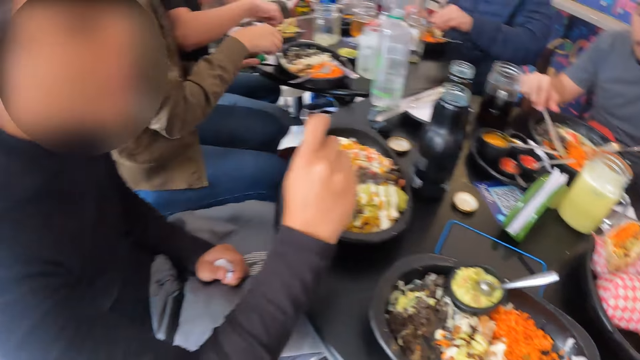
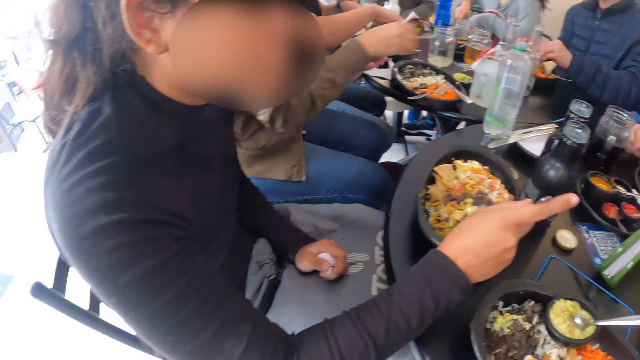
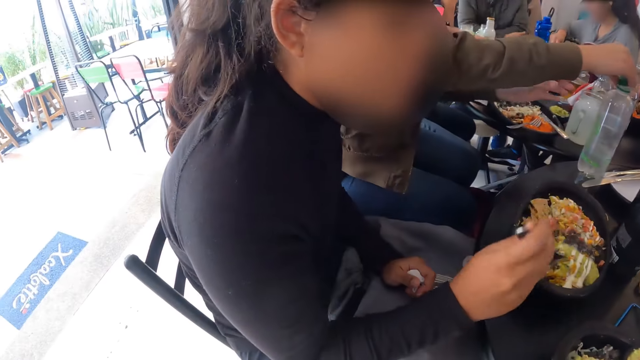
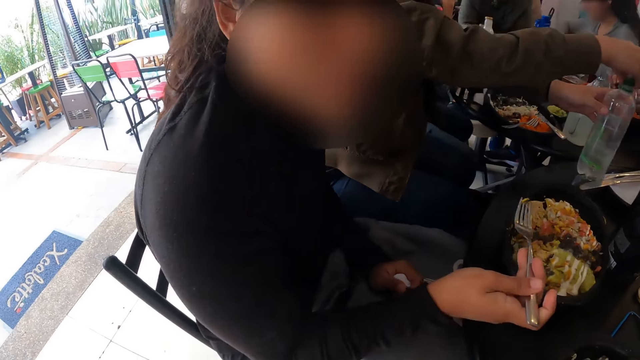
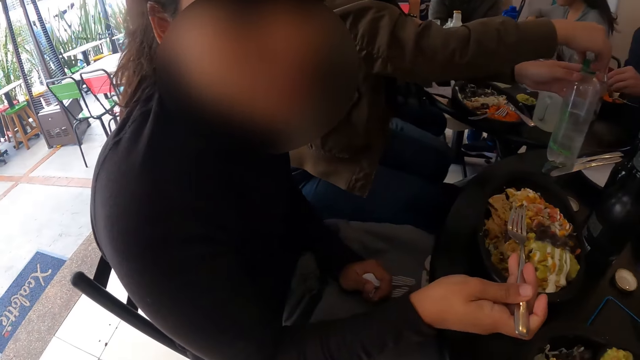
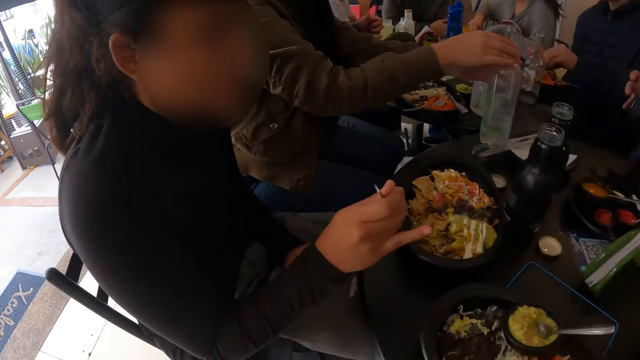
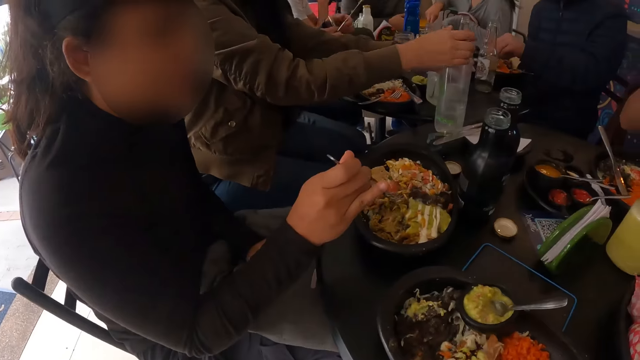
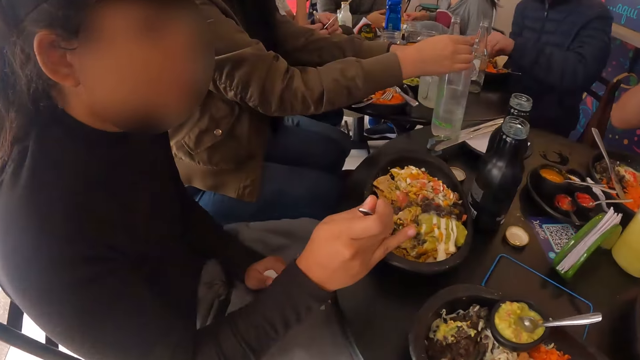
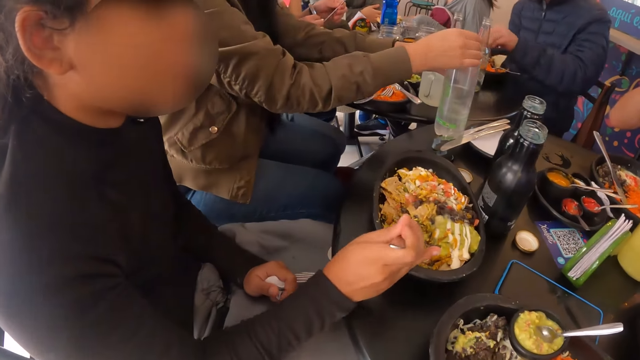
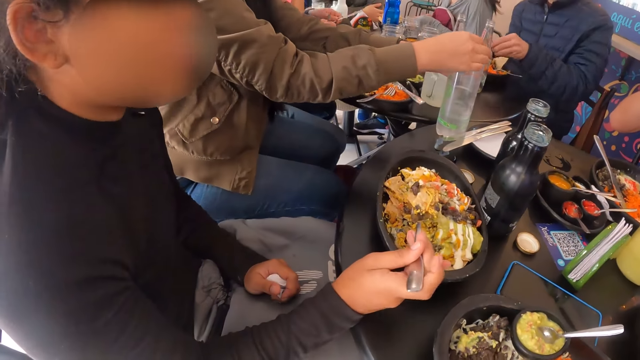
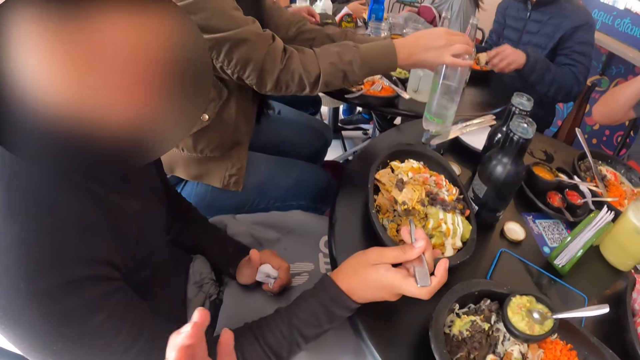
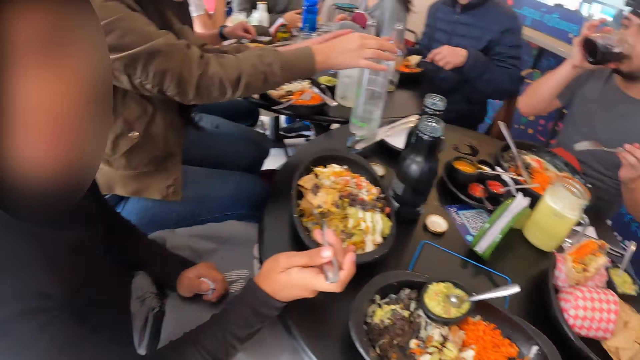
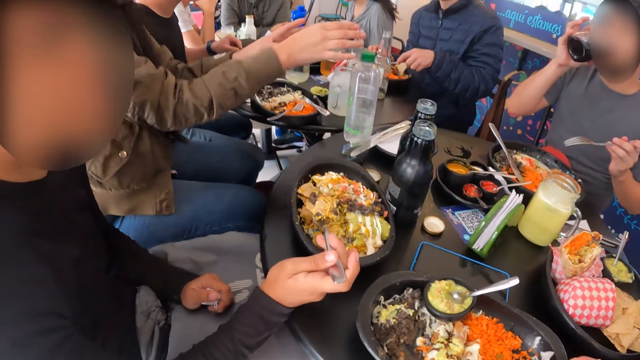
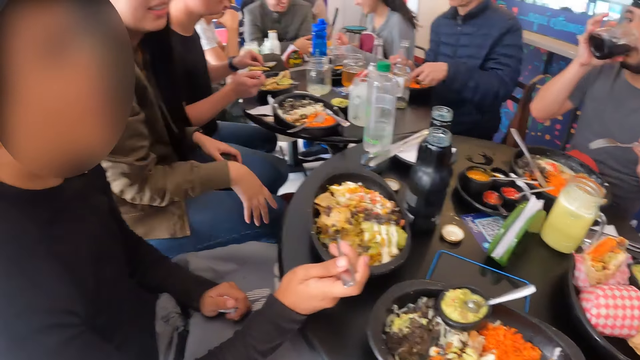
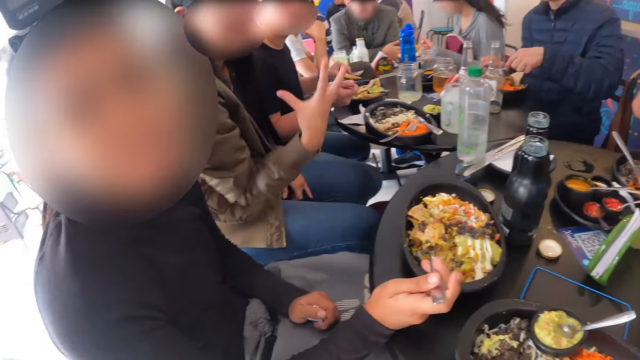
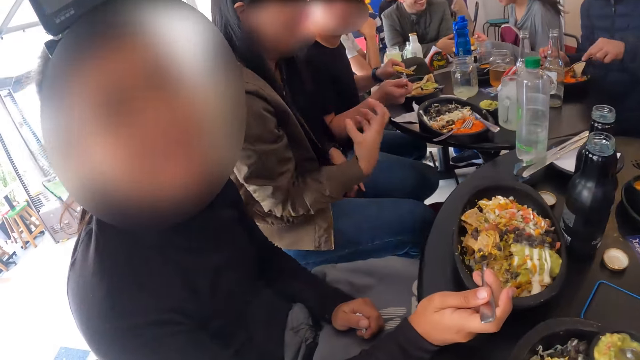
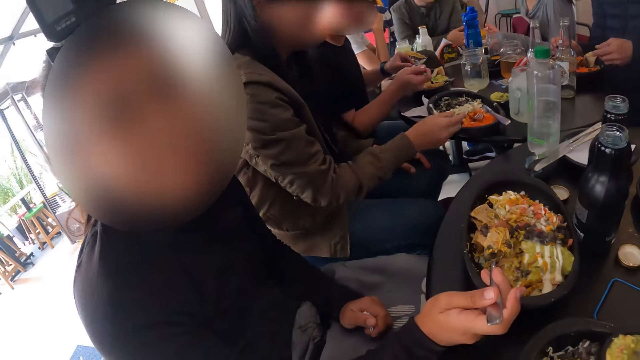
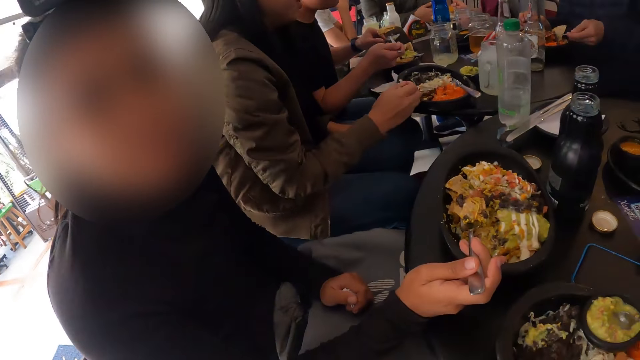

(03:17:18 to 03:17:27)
The man drops the knife in his right hand in the plate on the table. The camera wearer dialogues with the man. The man picks up the cup on the table with his right hand and drinks from the cup in his right hand.

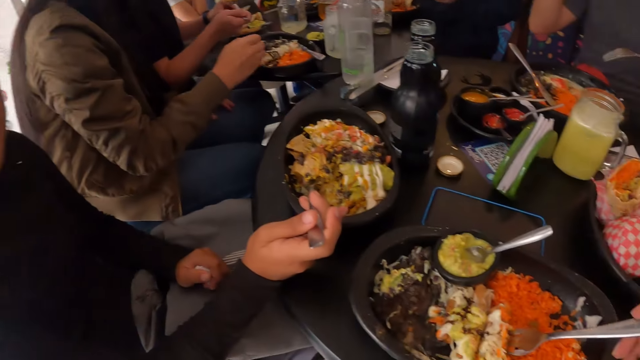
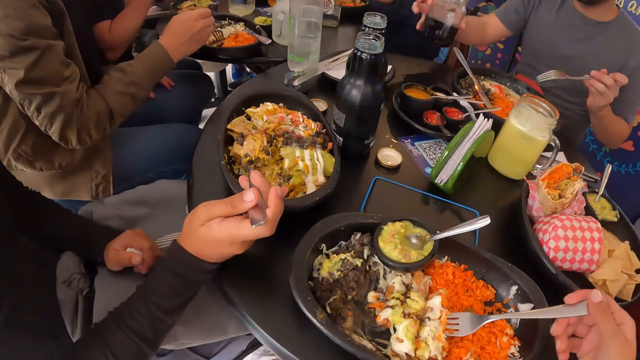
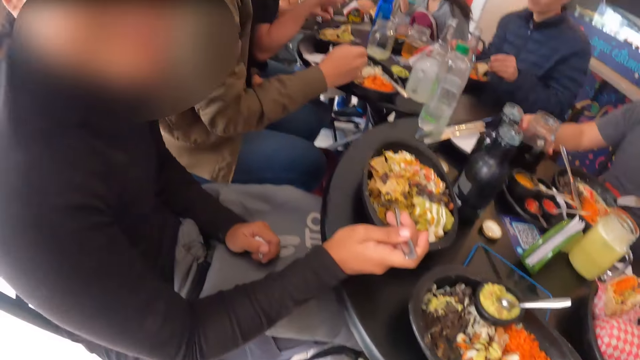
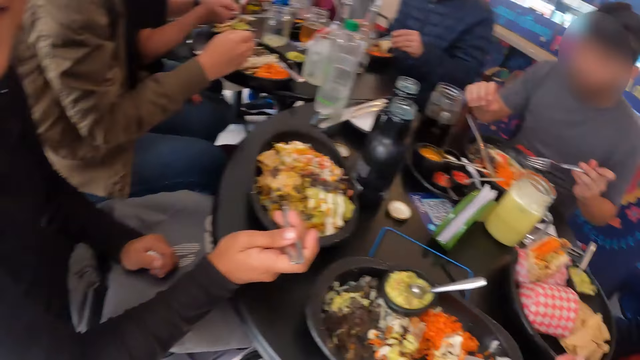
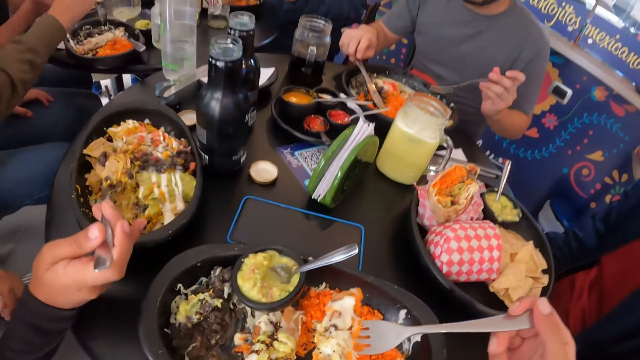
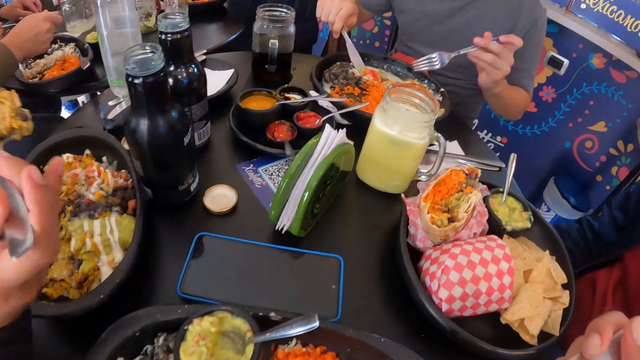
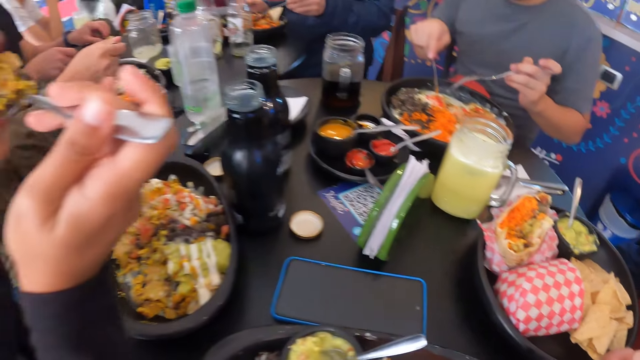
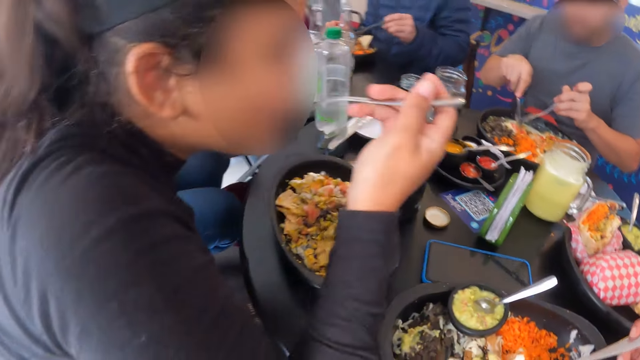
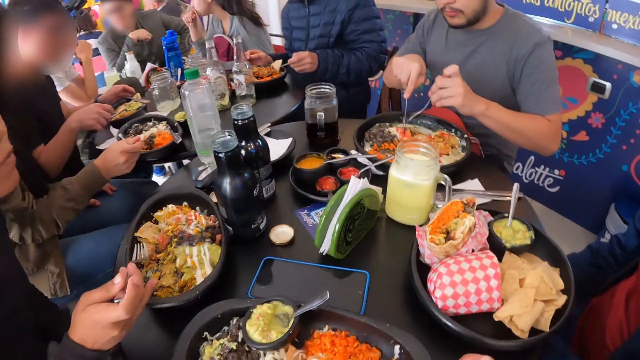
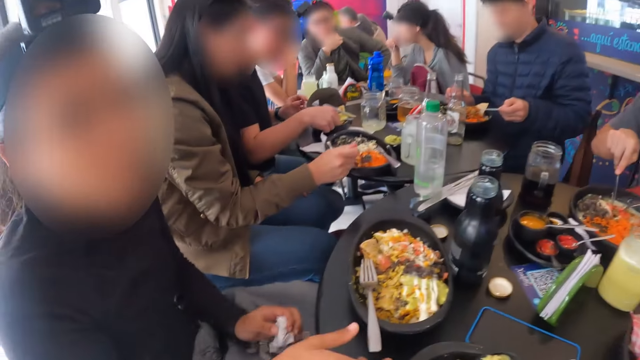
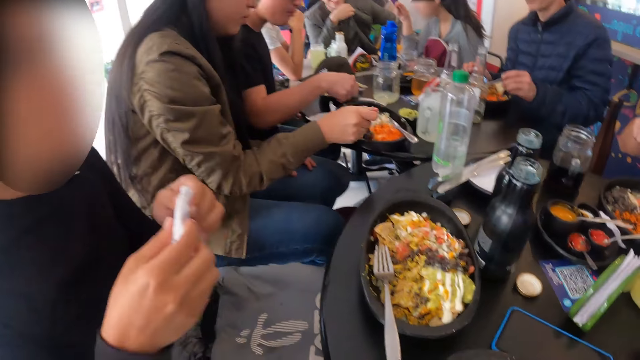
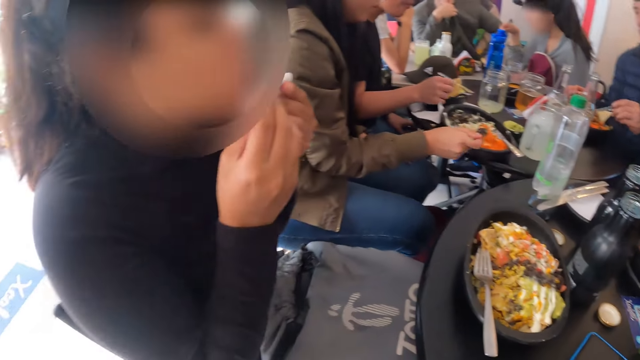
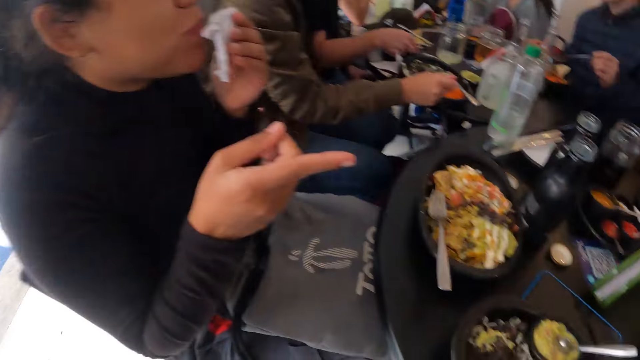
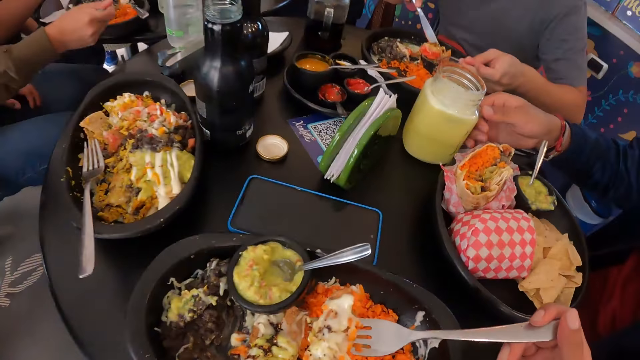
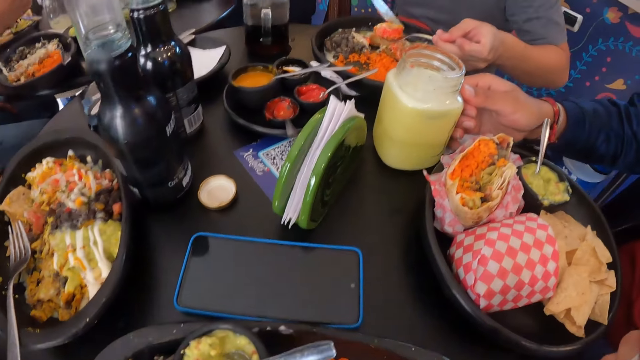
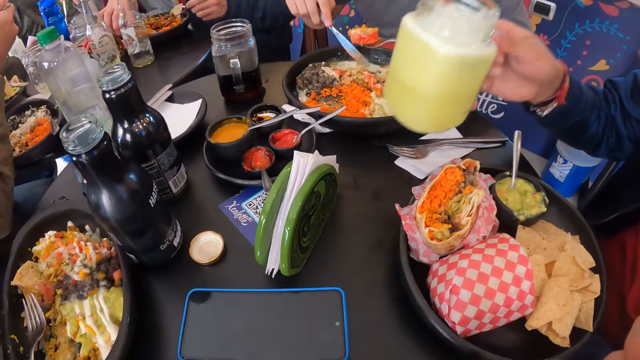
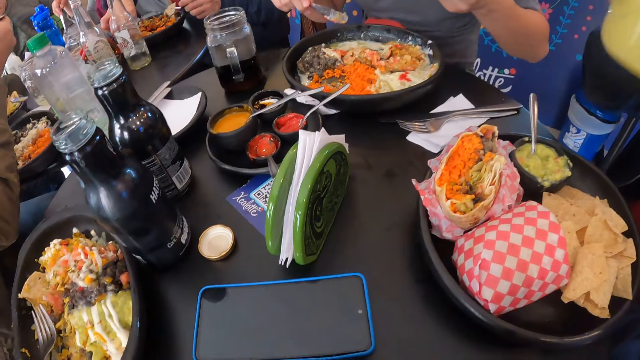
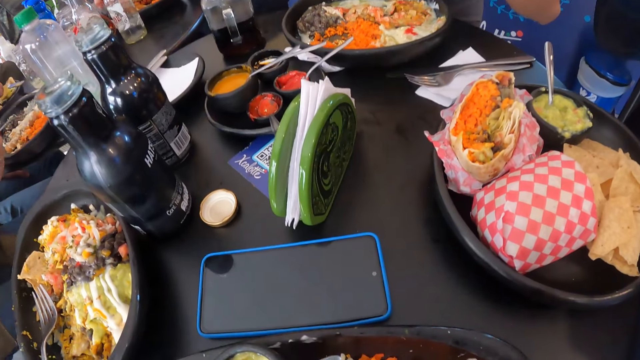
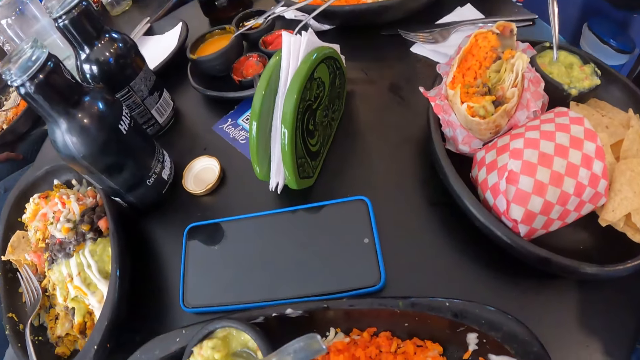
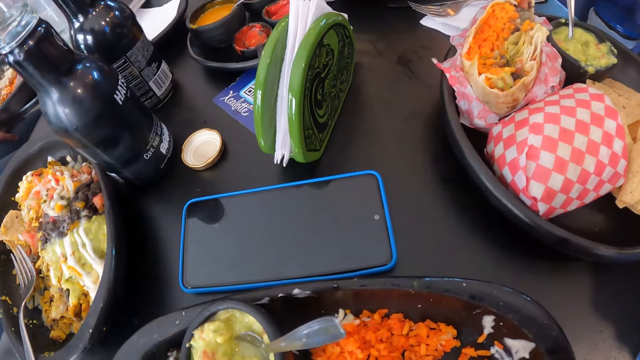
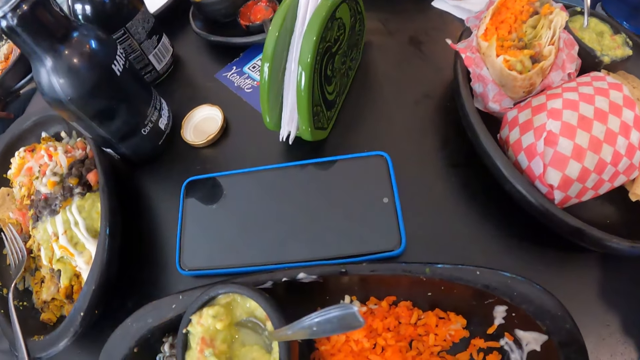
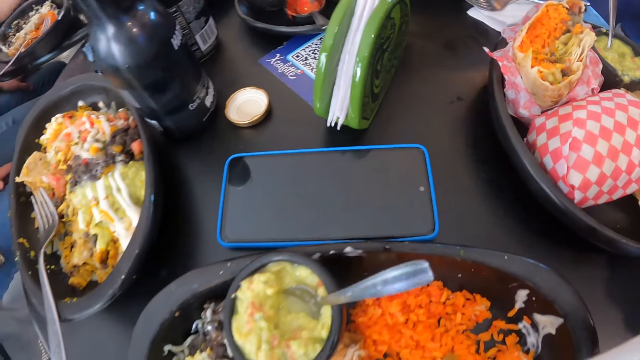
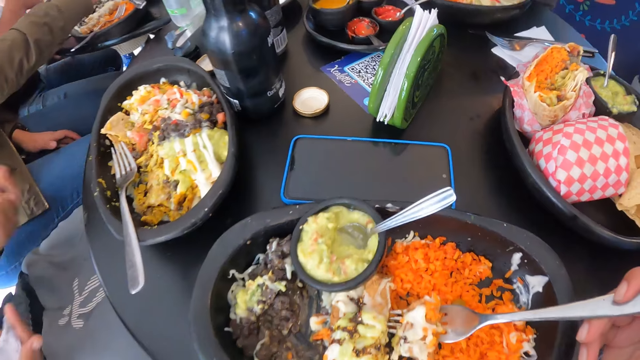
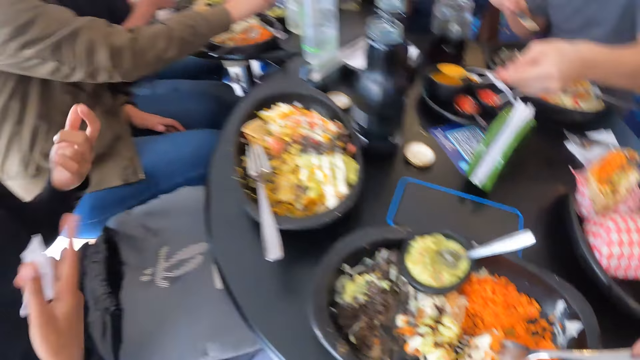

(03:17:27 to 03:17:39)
The man drops the cup in his right hand on the table and picks up the knife in the plate with his right hand. The camera wearer eats food from the plate with the fork in her right hand. The woman drops the fork in her right hand in the plate. The woman wipes her mouth with the serviette with both hands. The man eats food from the plate with the fork and knife in his hands. Another man picks up the cup on the table with his right hand and drinks from the cup in his right hand. The camera wearer looks around the place. The first man scoops sauce from the sauce plate on the table with the spoon in his left hand.
